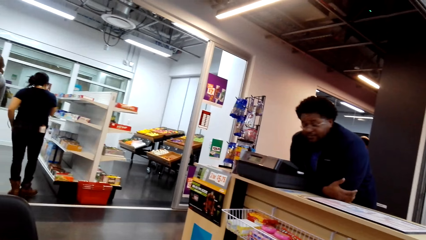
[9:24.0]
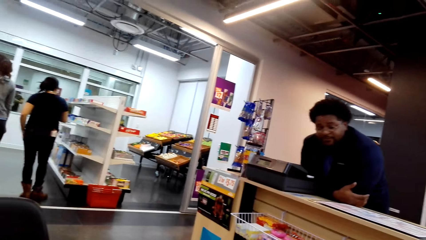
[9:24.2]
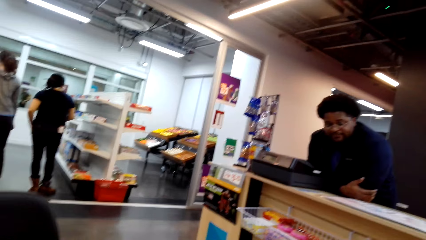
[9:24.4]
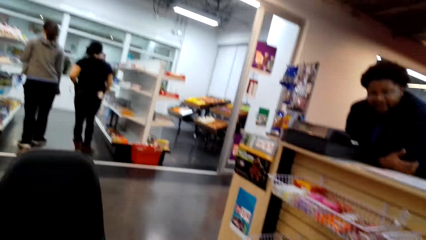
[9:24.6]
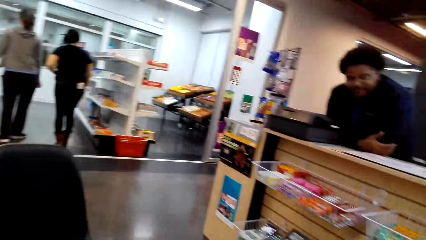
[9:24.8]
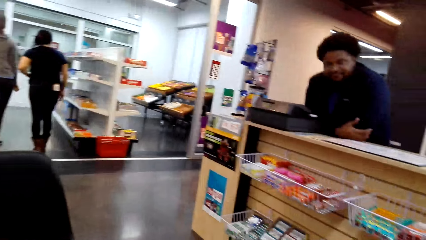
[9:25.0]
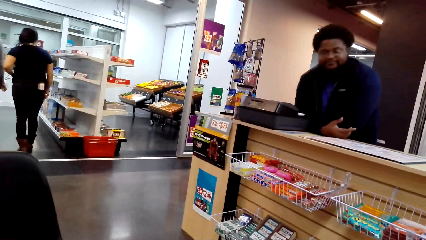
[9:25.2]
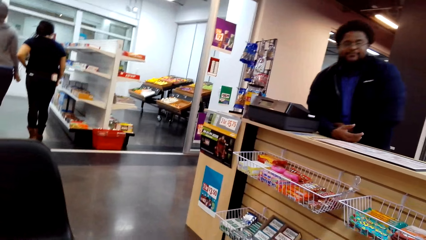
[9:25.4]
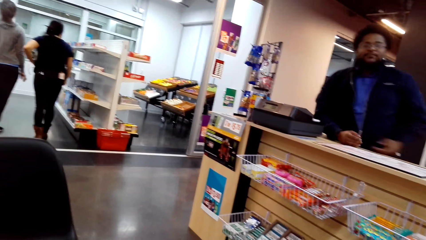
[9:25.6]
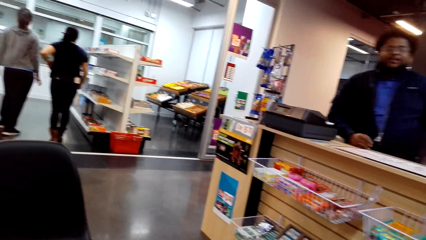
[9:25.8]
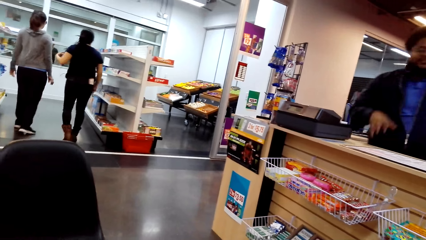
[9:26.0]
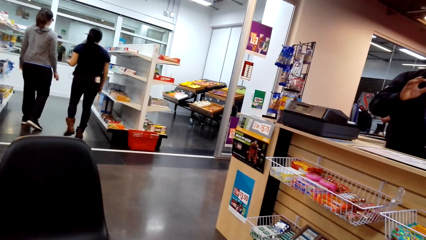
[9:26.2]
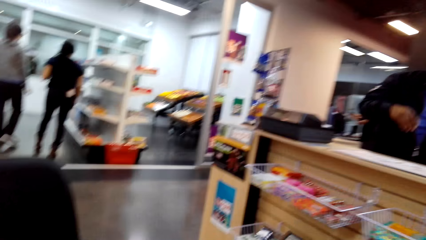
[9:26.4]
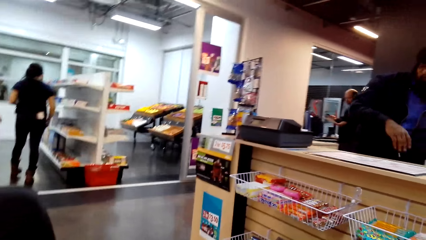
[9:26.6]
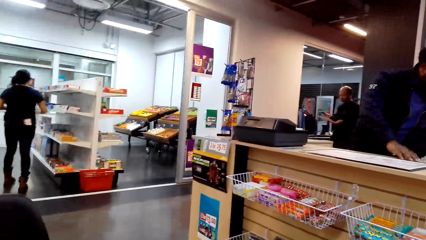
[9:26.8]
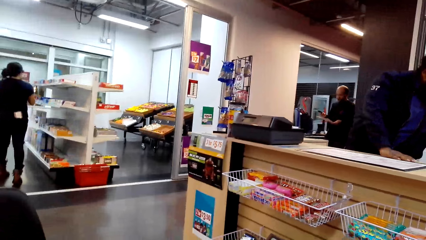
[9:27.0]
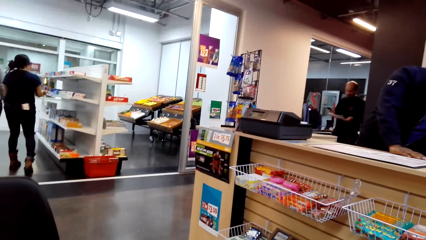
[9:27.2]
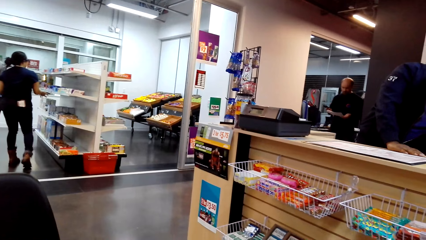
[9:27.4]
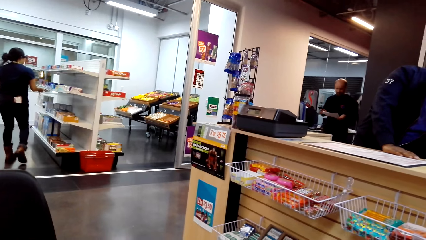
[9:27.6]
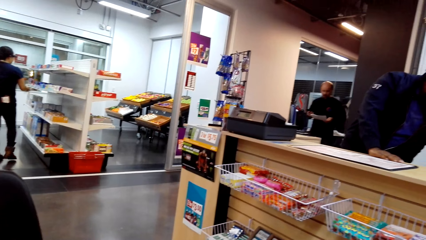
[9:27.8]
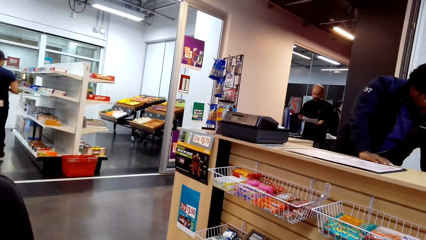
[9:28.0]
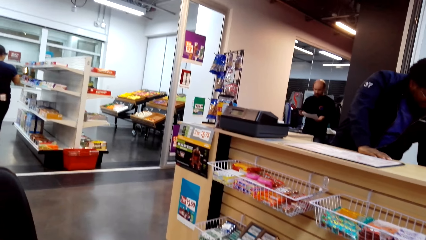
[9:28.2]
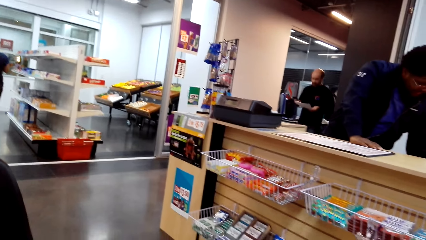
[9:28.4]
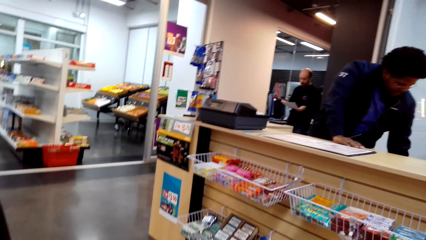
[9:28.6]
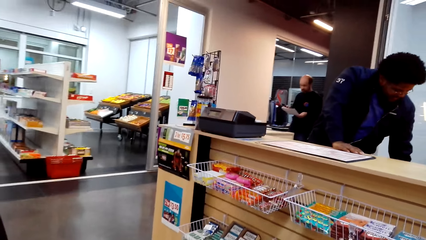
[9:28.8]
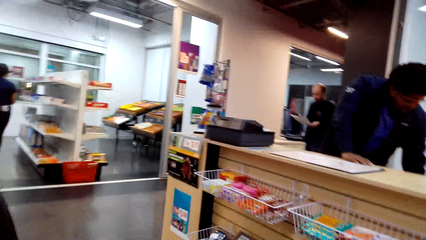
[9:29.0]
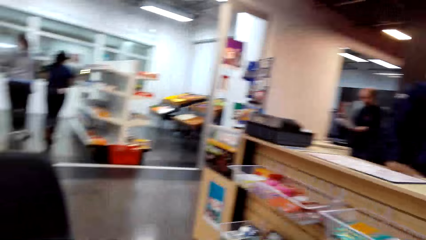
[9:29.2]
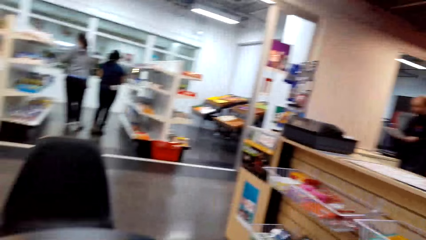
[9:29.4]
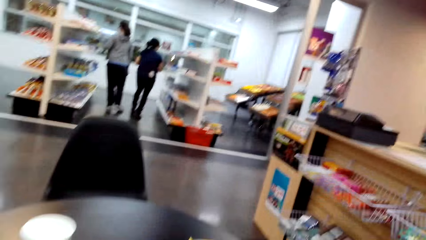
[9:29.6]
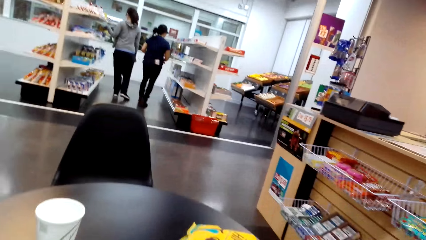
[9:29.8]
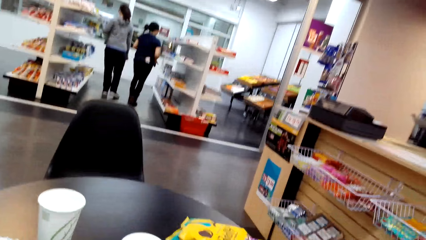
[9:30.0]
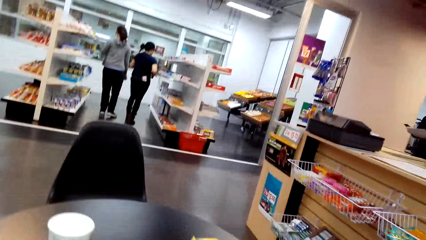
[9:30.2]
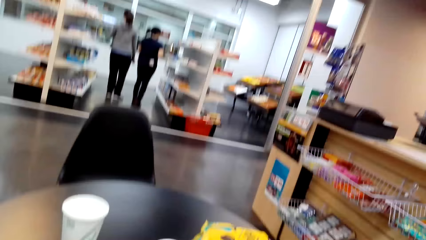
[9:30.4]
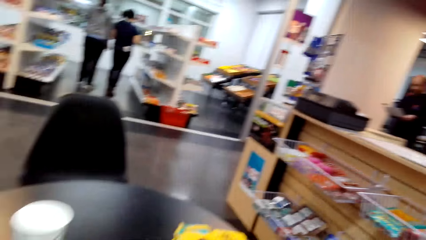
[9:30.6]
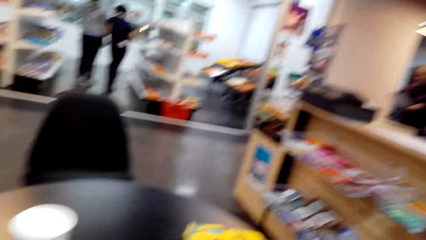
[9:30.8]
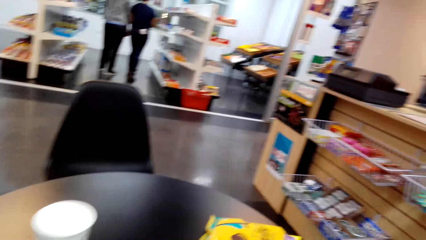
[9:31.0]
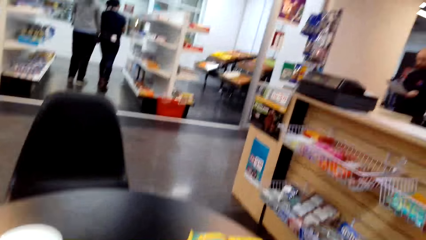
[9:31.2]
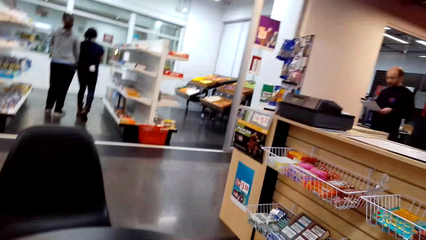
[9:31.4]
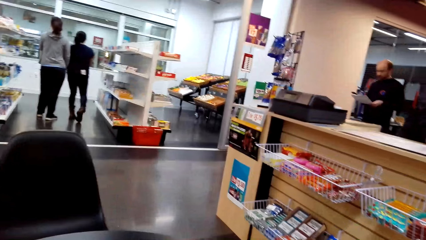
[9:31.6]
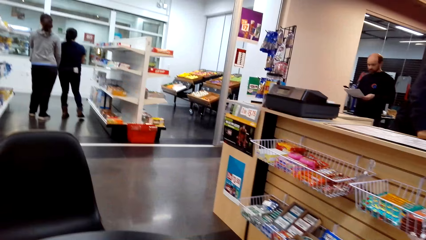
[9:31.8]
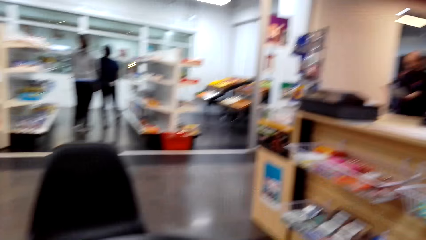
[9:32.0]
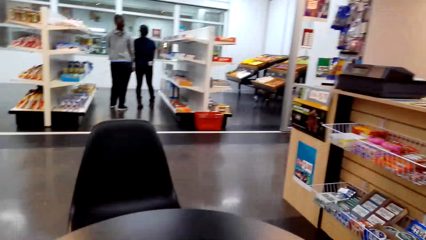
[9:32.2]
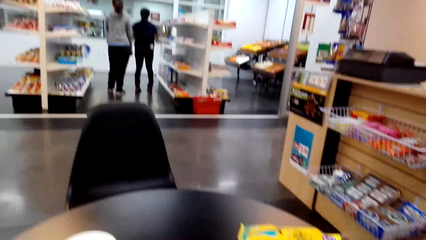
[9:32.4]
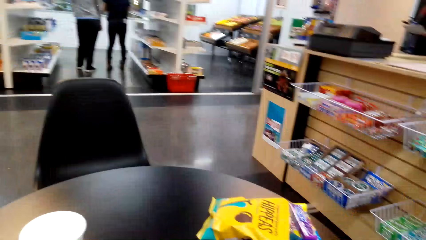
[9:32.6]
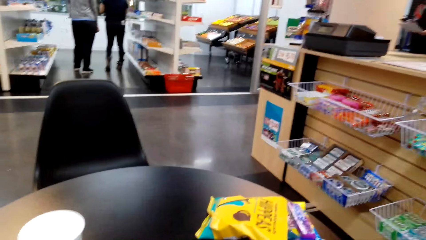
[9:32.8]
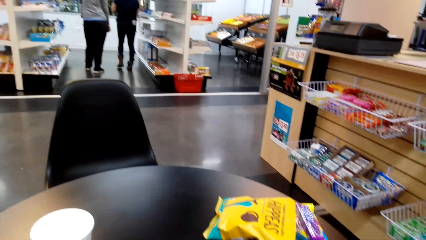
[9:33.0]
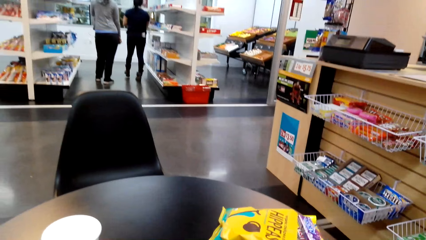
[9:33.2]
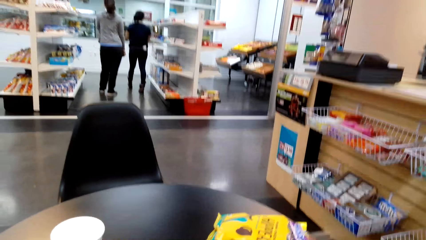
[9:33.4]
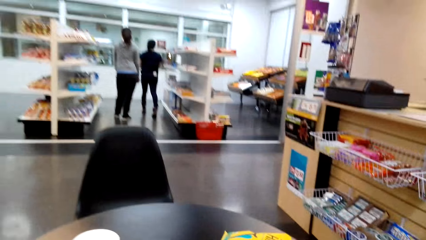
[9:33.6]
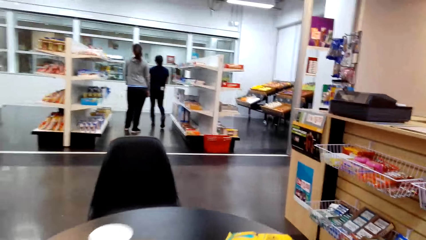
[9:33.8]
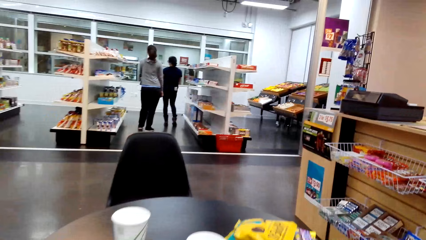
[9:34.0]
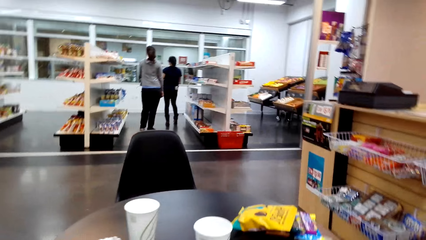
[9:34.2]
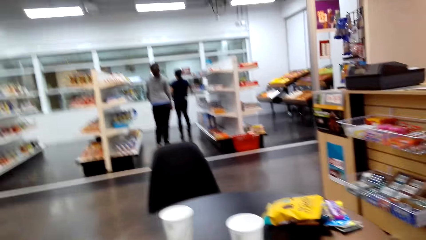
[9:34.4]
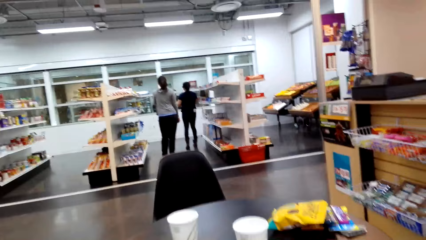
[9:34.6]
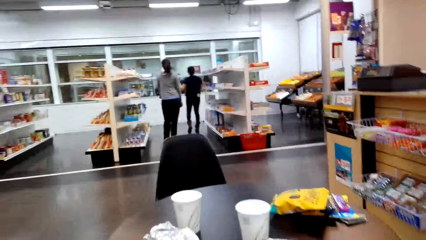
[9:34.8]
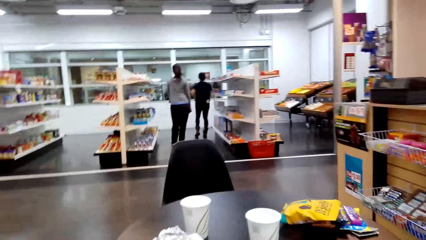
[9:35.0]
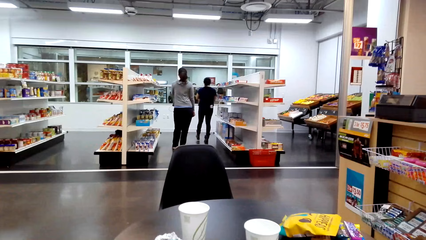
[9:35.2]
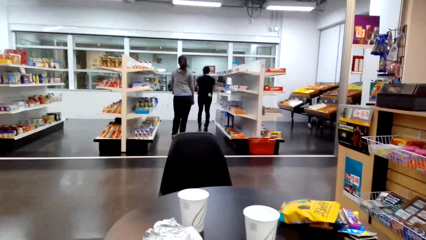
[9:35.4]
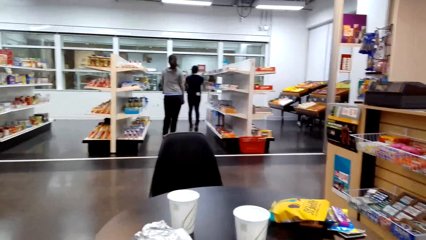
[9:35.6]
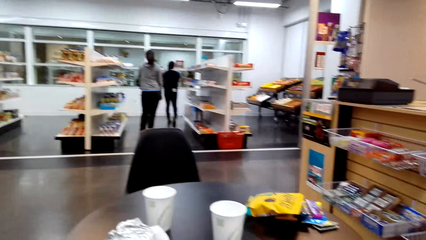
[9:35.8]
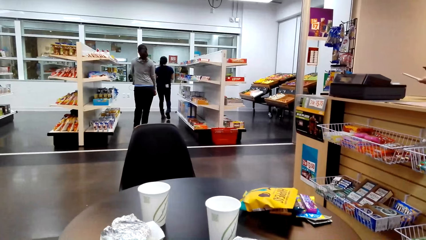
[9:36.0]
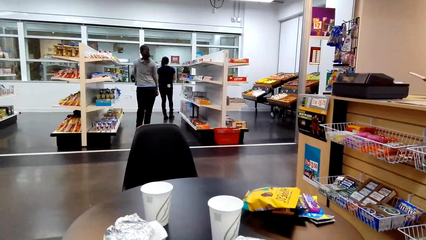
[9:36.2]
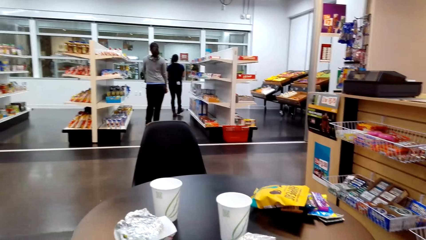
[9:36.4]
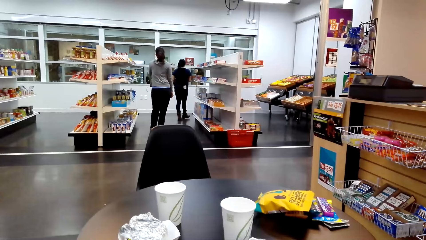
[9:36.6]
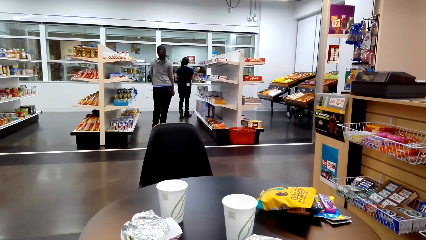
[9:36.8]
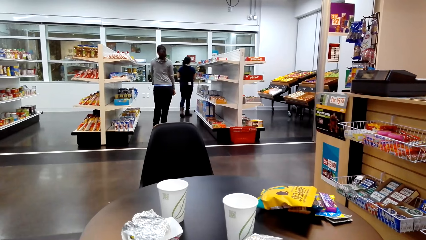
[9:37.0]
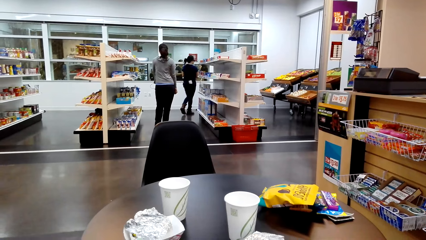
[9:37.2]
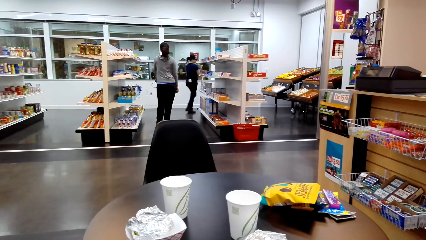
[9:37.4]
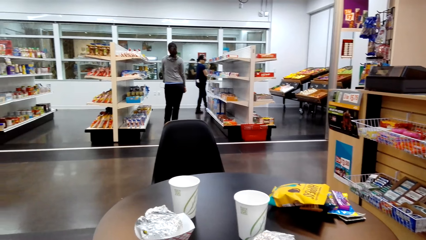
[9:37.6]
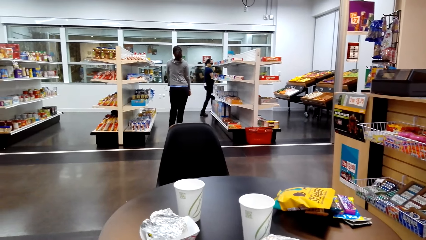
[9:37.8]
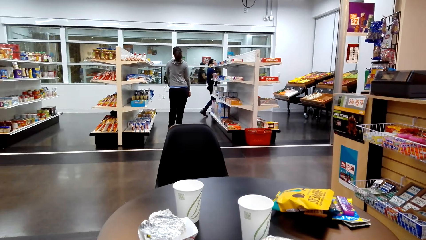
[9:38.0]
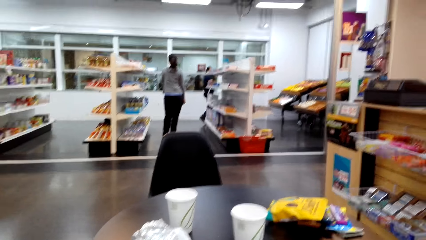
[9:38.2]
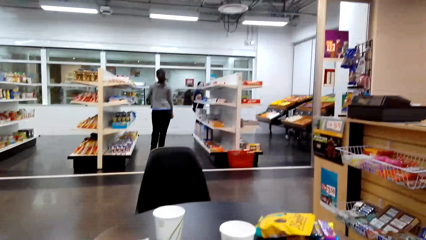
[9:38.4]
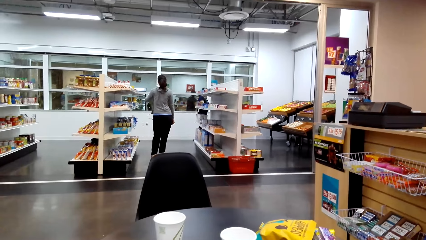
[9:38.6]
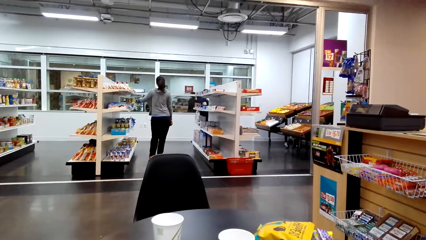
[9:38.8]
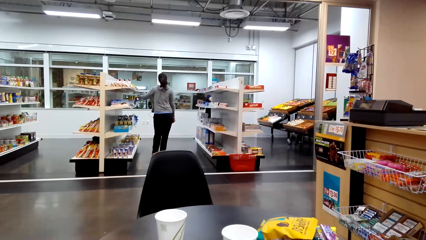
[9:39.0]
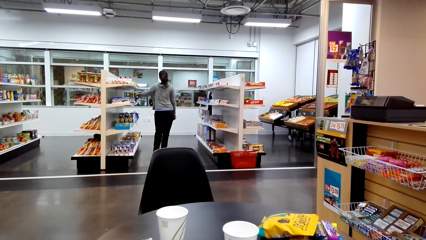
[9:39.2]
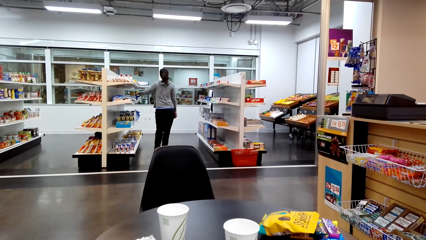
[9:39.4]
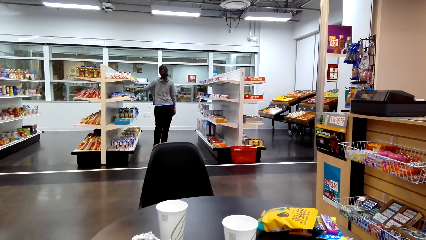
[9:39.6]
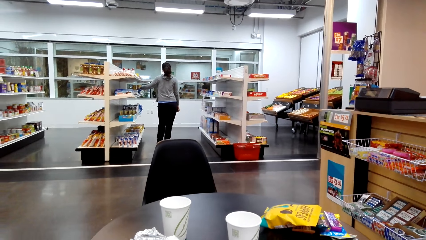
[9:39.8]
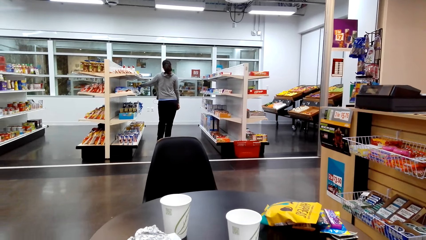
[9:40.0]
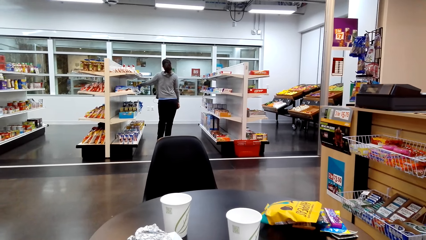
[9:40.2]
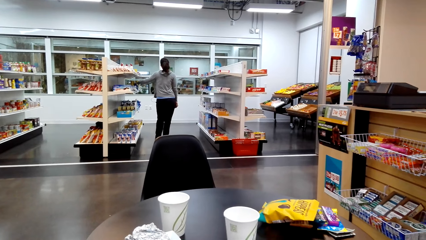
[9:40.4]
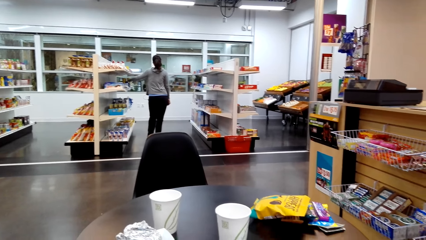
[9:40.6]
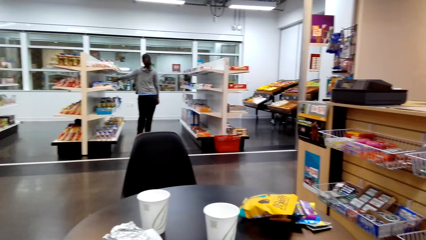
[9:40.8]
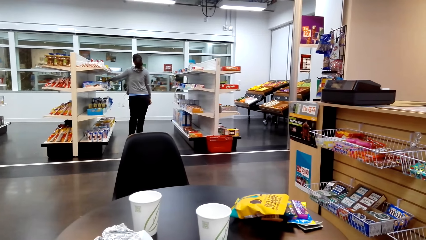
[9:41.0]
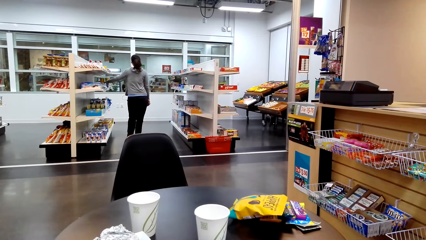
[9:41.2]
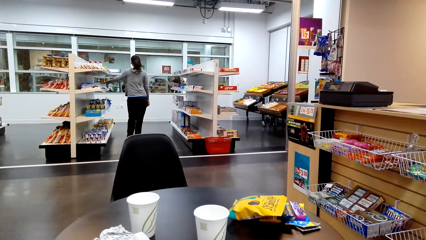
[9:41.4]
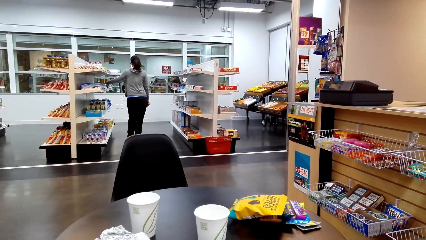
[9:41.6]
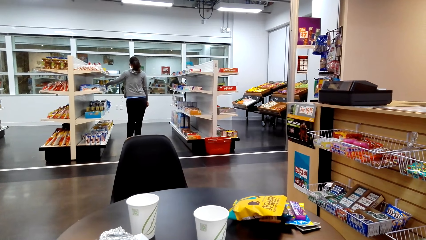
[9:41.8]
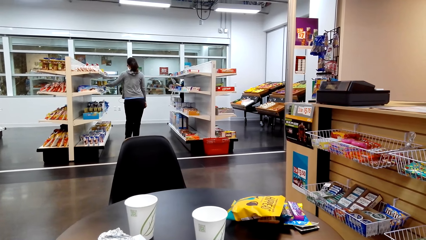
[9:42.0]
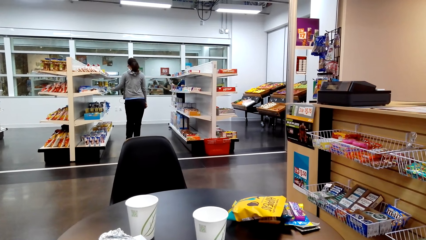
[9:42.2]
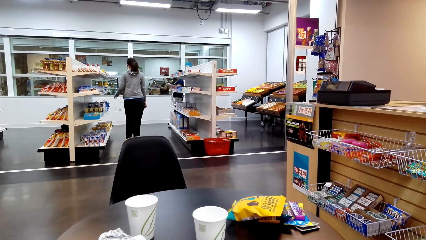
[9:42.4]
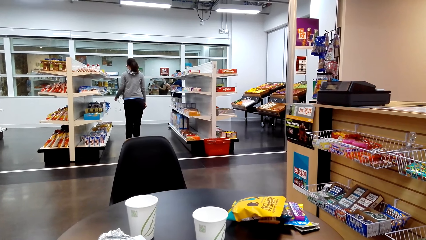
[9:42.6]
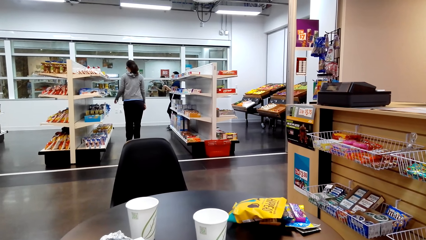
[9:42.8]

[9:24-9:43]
A person walks in the supermarket. Another person walks in the supermarket. The first person selects items on the shelf.
